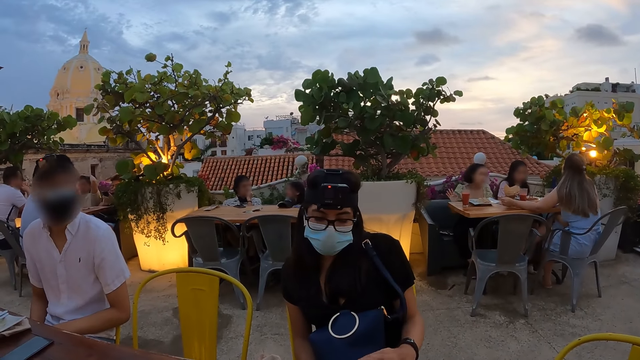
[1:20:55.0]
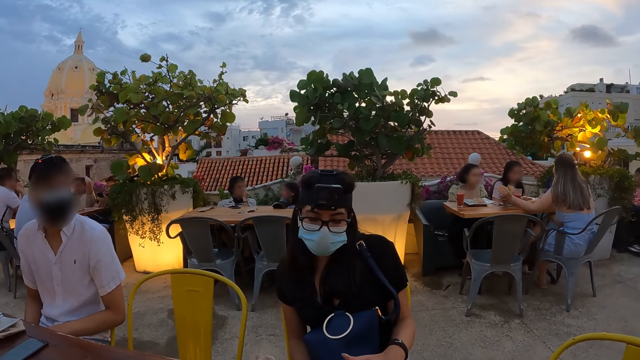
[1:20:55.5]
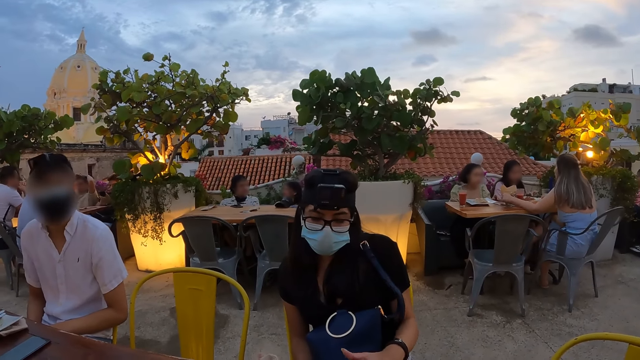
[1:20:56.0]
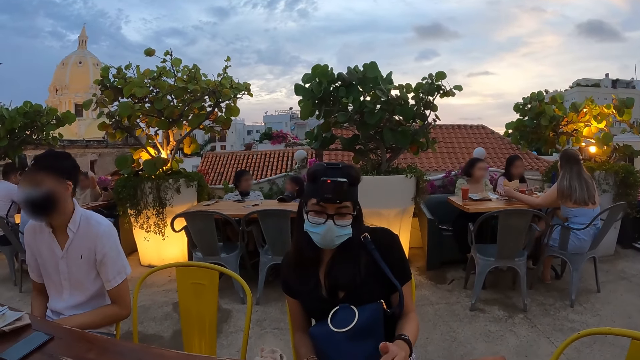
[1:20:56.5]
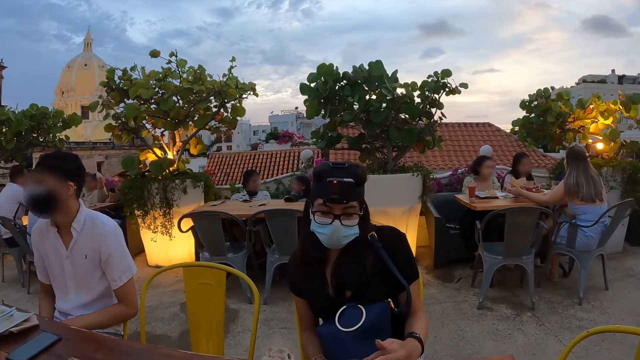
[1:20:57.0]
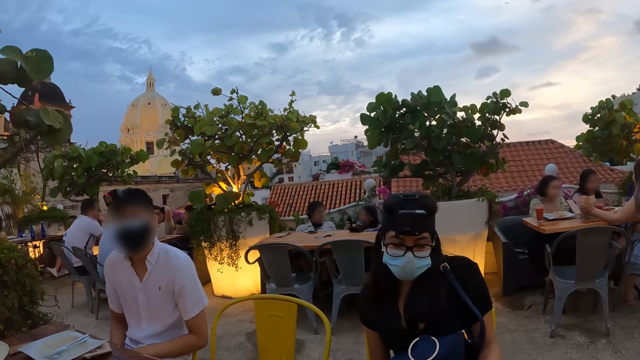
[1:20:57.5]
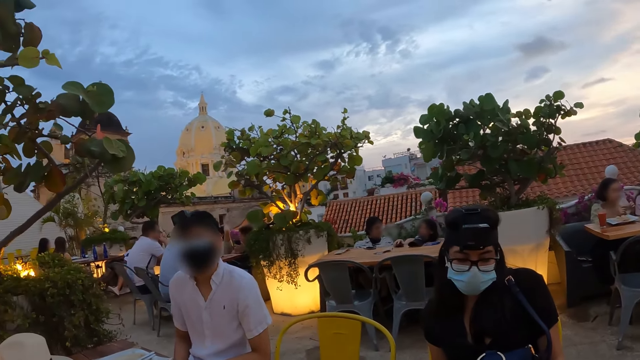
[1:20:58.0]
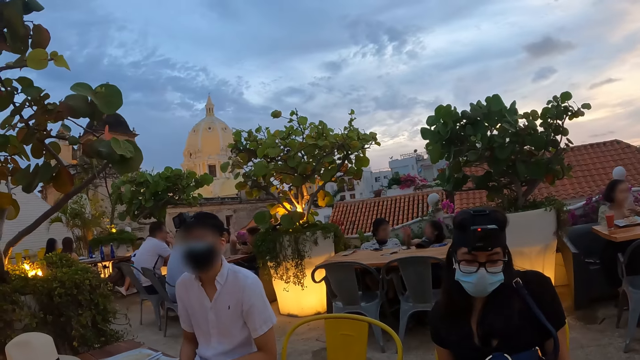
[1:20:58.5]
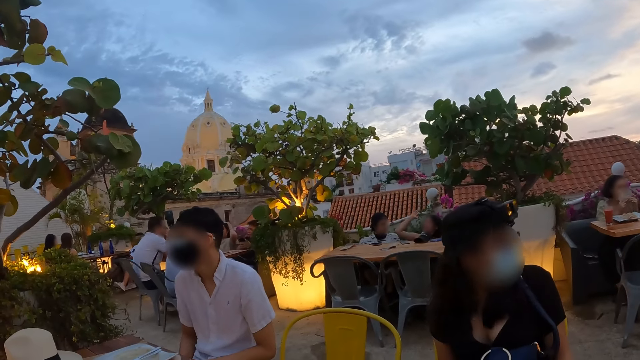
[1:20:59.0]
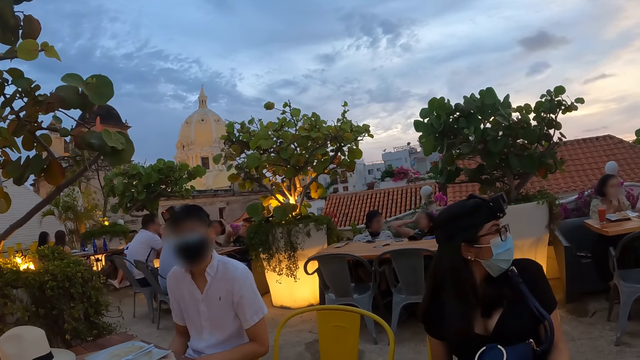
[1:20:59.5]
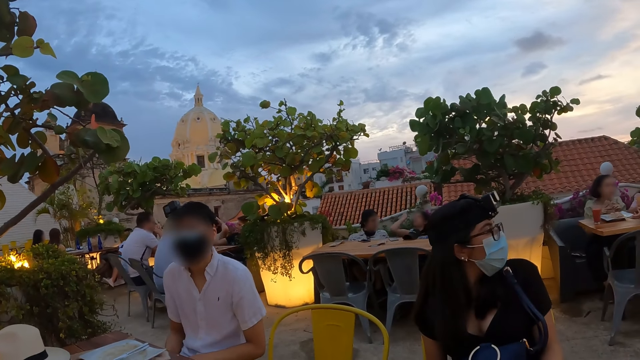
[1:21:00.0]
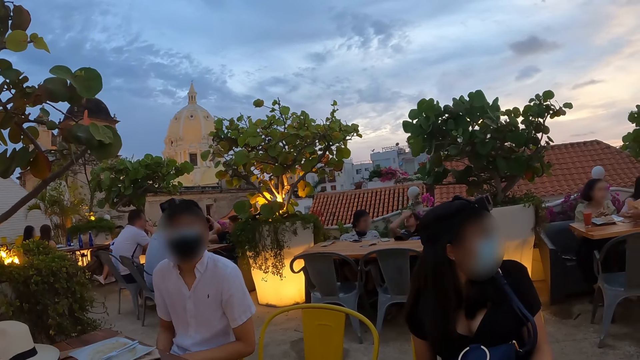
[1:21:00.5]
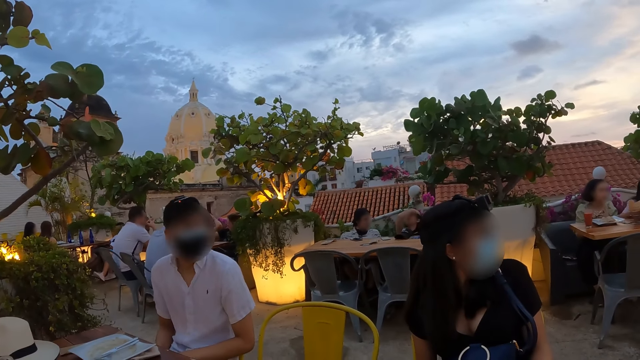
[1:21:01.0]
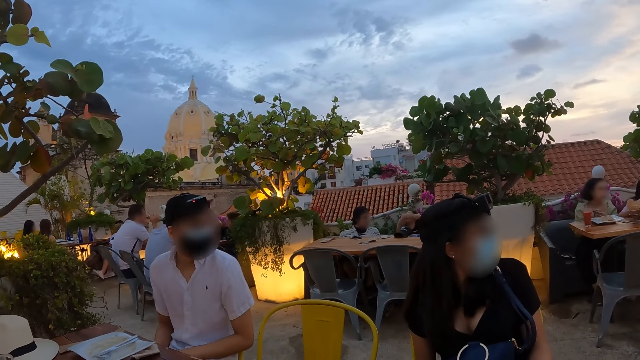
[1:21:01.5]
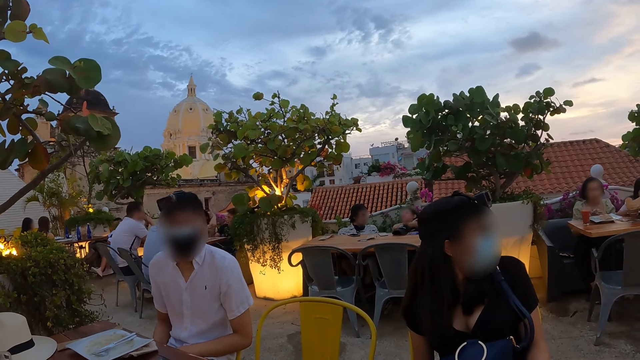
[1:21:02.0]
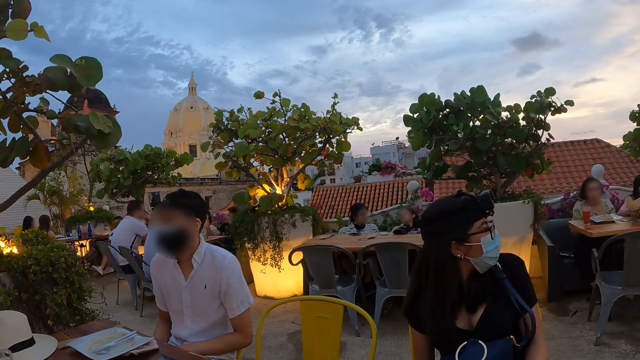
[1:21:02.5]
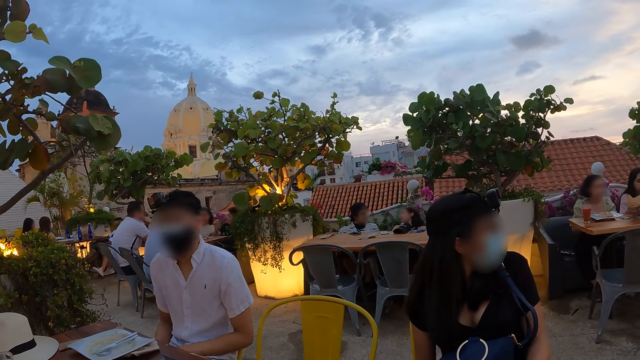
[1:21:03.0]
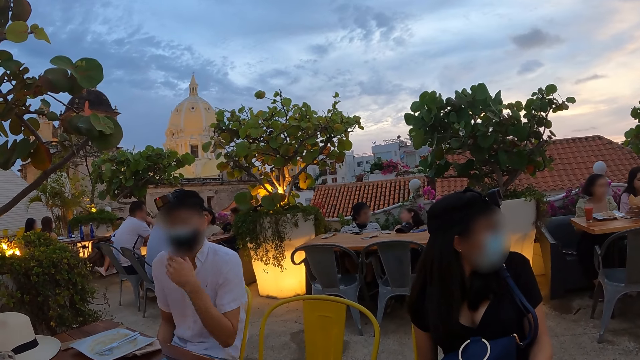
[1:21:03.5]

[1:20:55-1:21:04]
The woman picks up a napkin from the table with her left hand and holds the napkin with both hands. The woman cleans her mouth with the napkin with both hands and wipes her hands with the napkin.

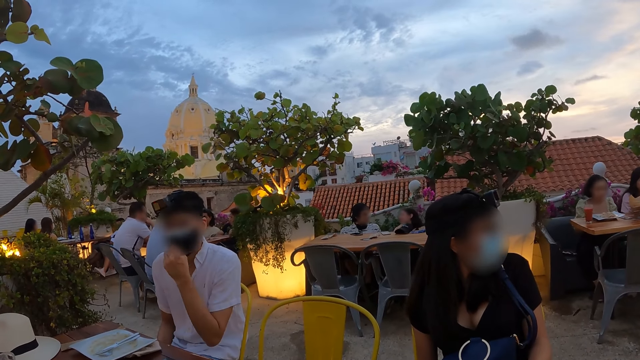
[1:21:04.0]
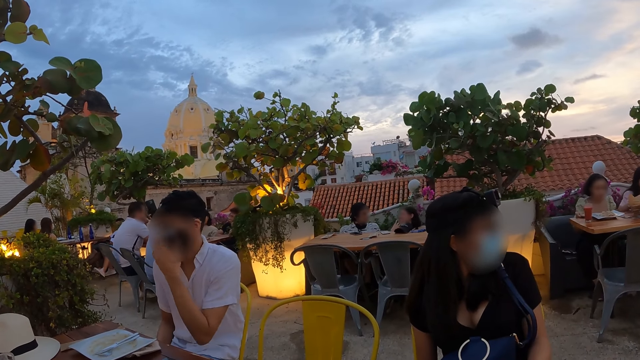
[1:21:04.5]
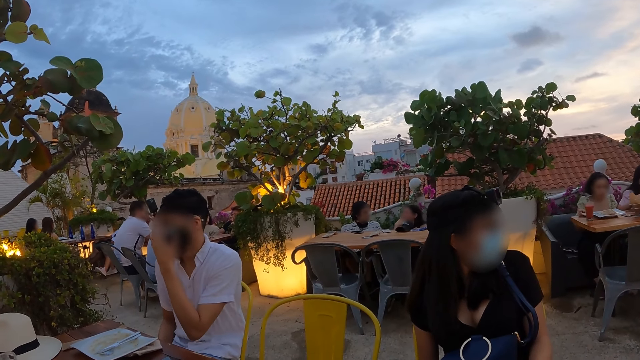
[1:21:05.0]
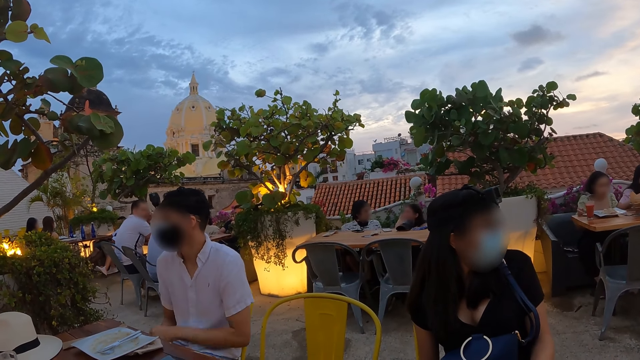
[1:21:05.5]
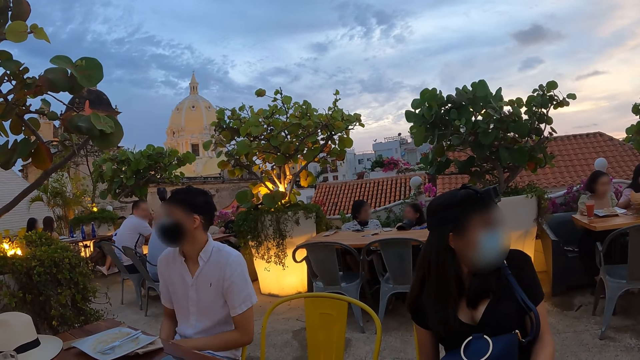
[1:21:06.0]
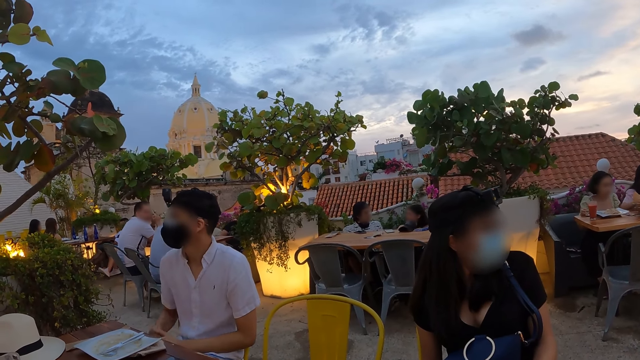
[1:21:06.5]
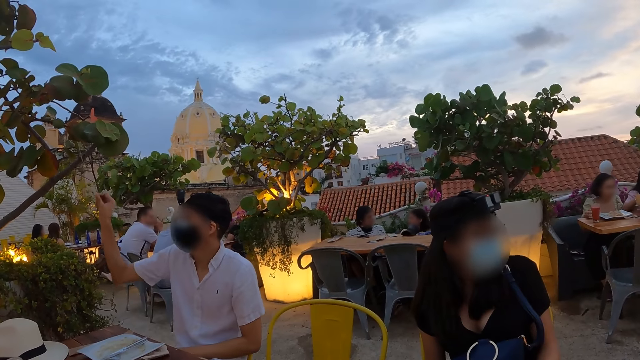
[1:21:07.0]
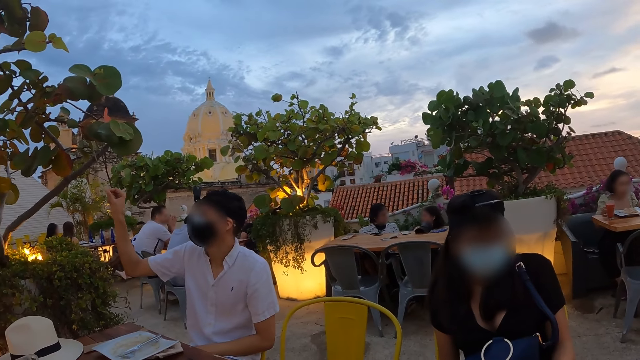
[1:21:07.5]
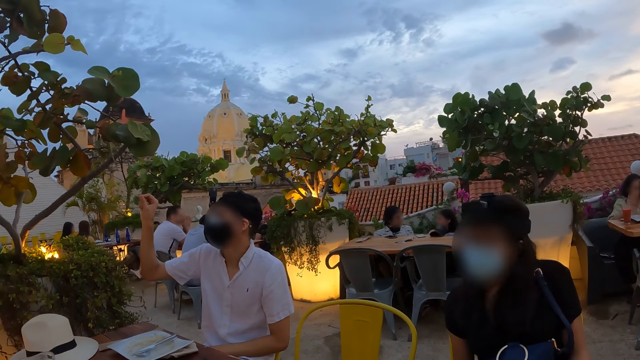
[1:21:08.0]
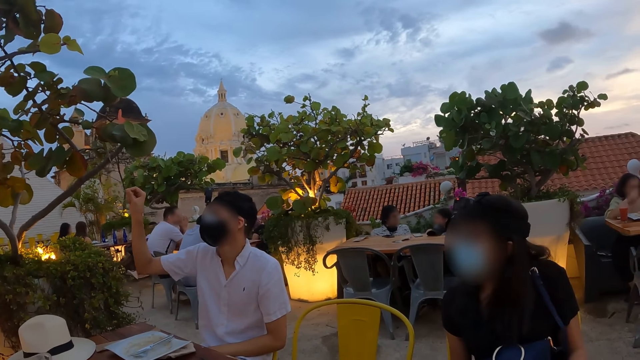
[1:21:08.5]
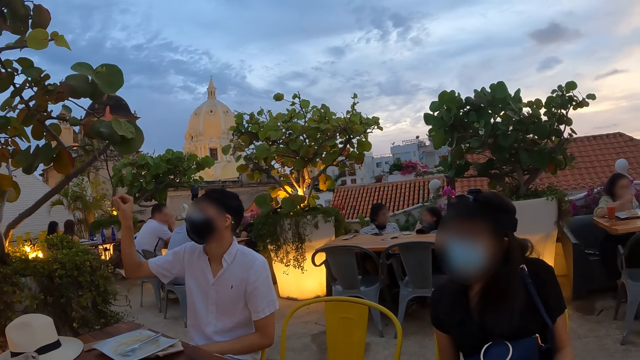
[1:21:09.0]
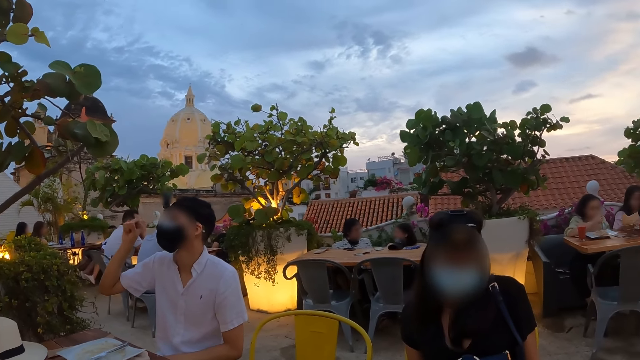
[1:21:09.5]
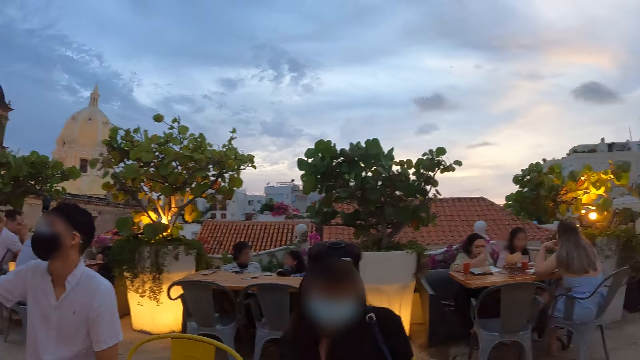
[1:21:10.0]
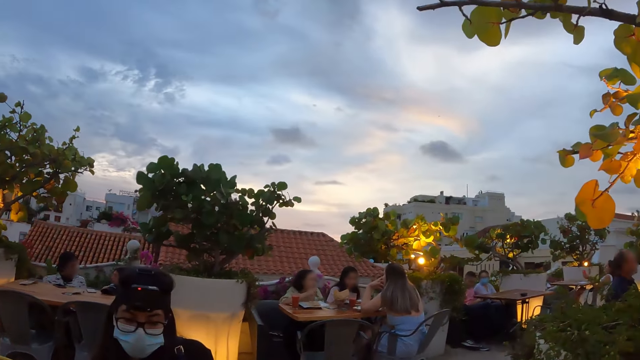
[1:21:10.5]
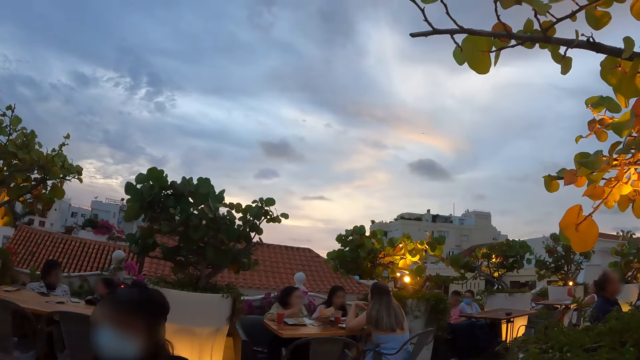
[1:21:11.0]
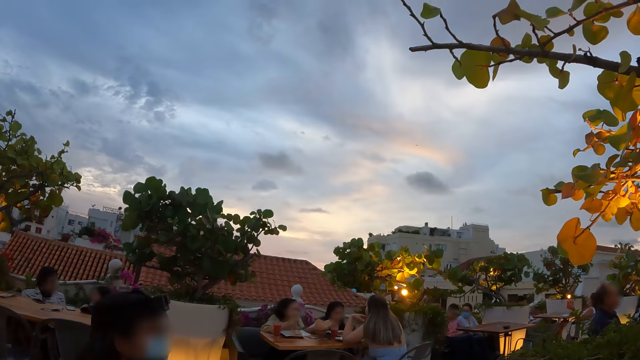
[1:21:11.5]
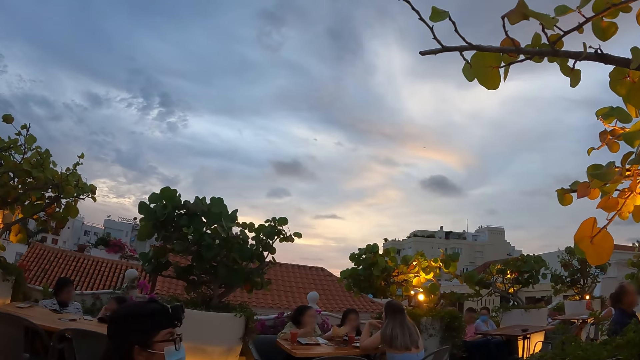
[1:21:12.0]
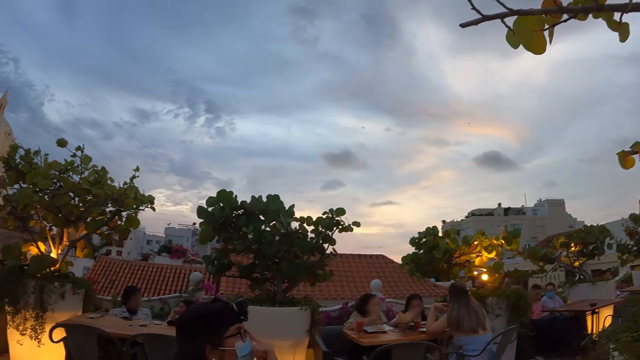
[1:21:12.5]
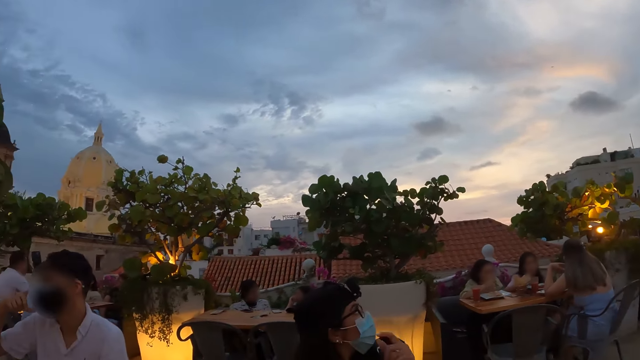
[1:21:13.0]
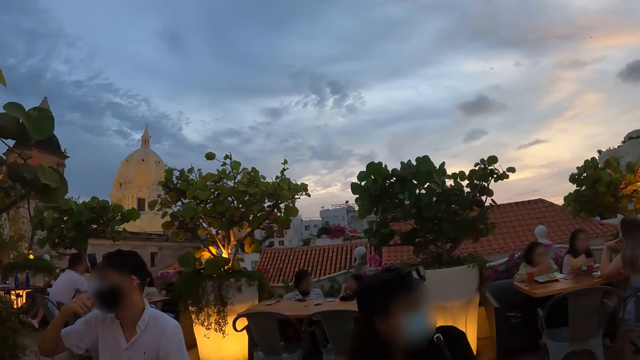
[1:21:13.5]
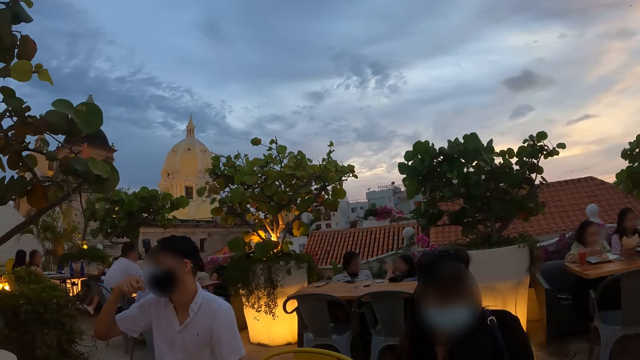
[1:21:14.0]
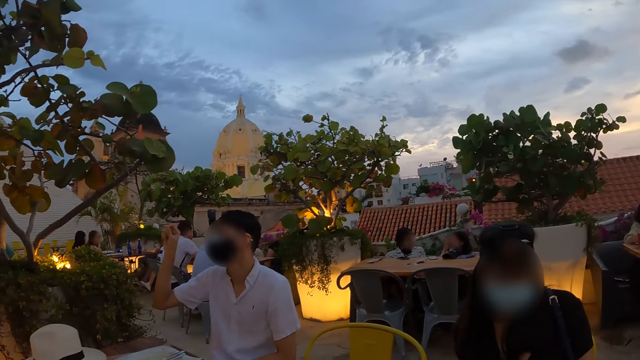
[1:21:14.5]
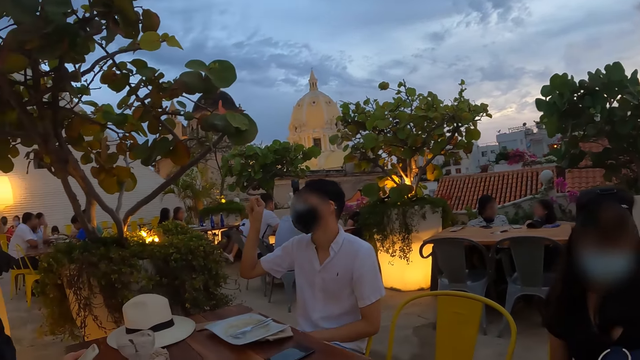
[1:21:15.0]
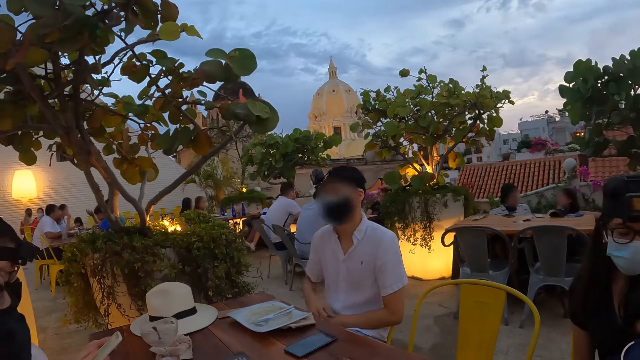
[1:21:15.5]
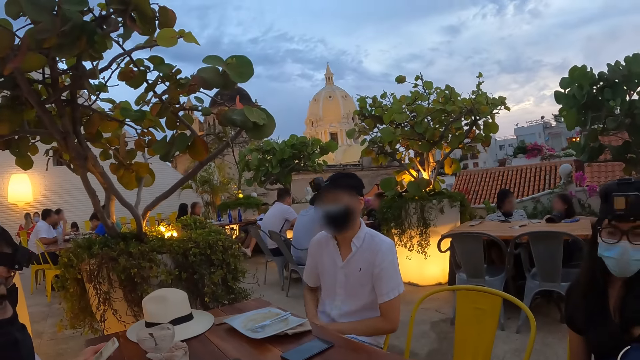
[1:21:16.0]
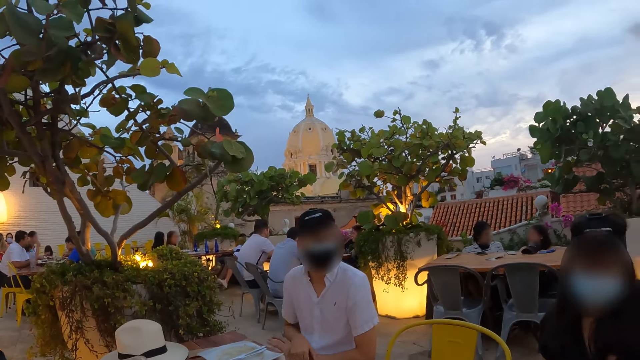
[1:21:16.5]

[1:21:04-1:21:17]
The woman drops the napkin on the table with her right hand. A man adjusts the camera. The man beckons with his right hand. The woman cuts the chips in the plate with a fork in her right hand. The camera wearer looks around the restaurant. Another woman eats some chips with the fork in her right hand. Another woman touches the pair of glasses on her face with her left hand. The man gestures his hand. A person raises the hand. Another man operates a phone with his left hand.
